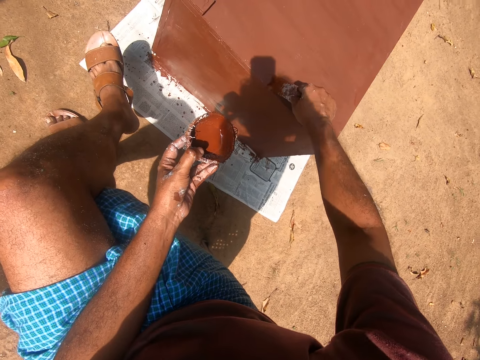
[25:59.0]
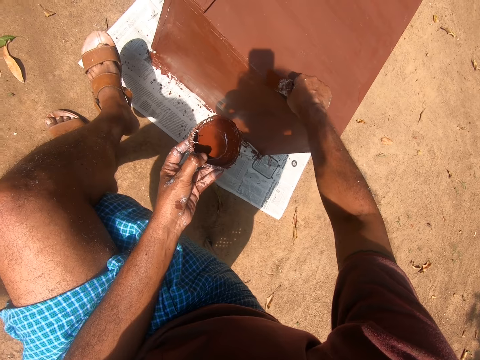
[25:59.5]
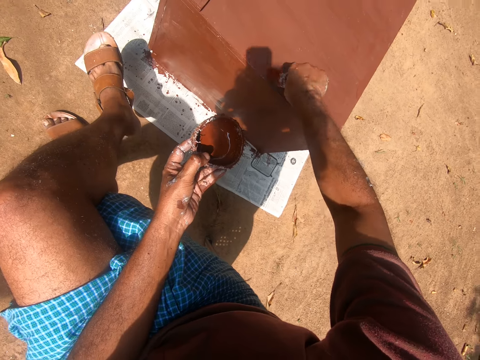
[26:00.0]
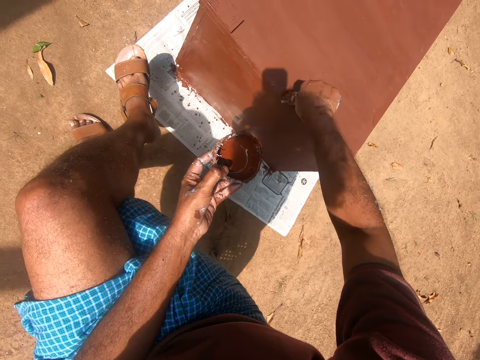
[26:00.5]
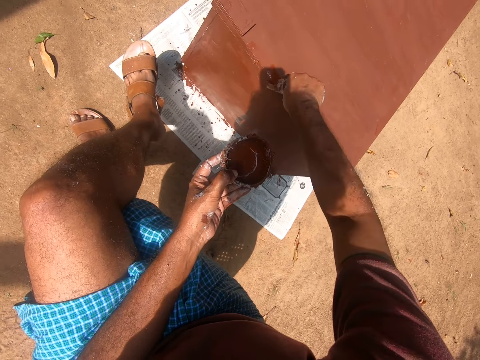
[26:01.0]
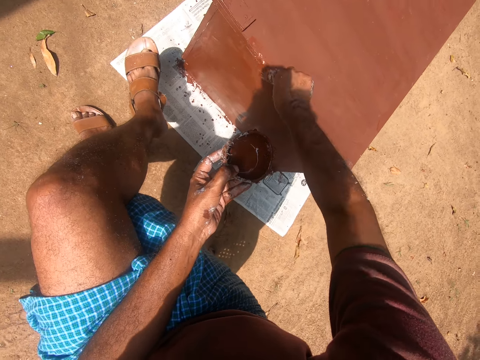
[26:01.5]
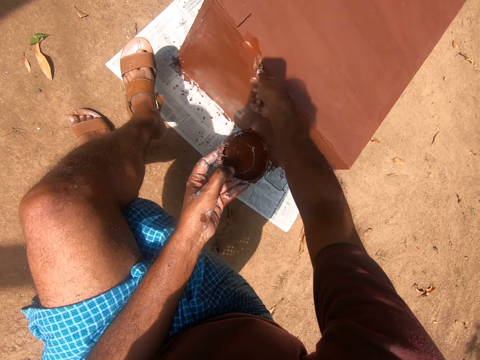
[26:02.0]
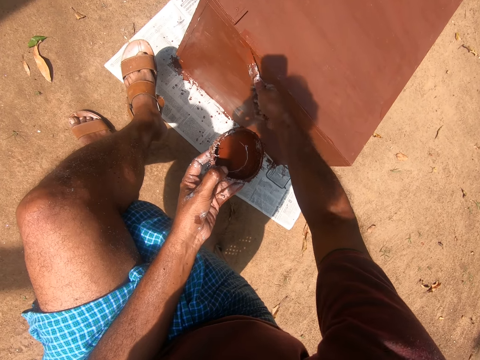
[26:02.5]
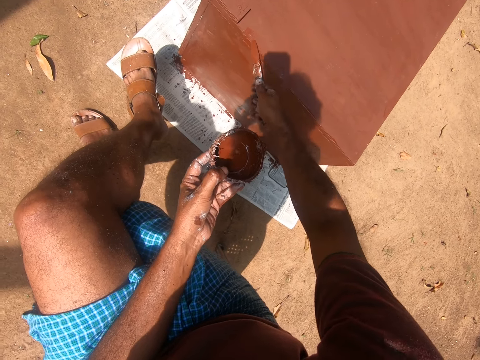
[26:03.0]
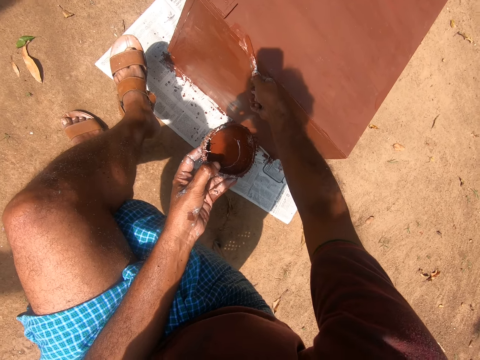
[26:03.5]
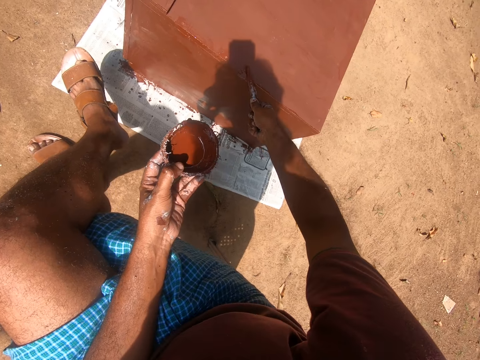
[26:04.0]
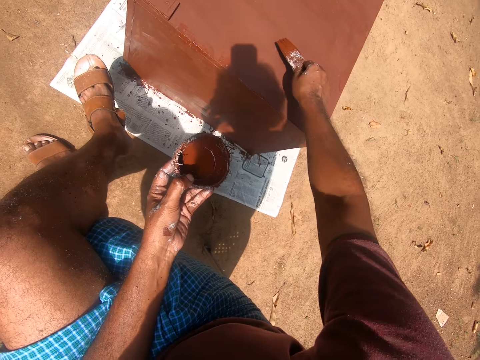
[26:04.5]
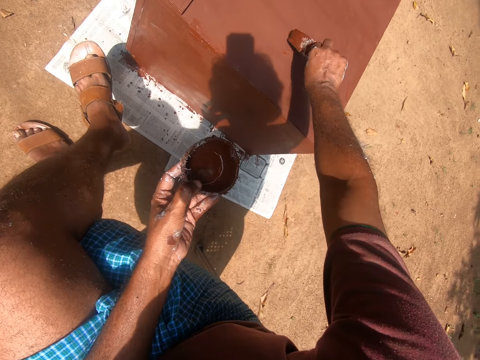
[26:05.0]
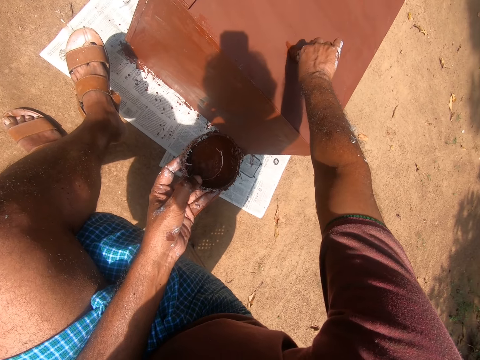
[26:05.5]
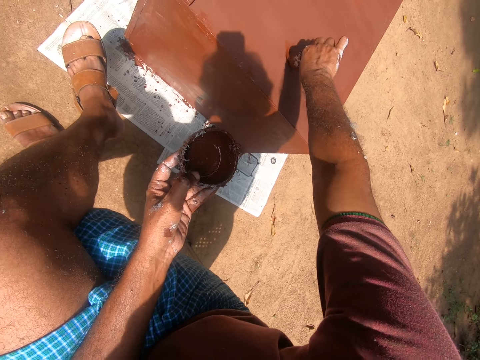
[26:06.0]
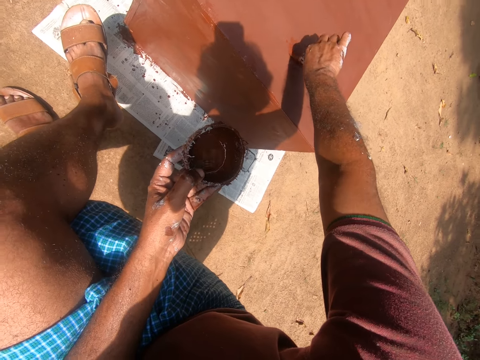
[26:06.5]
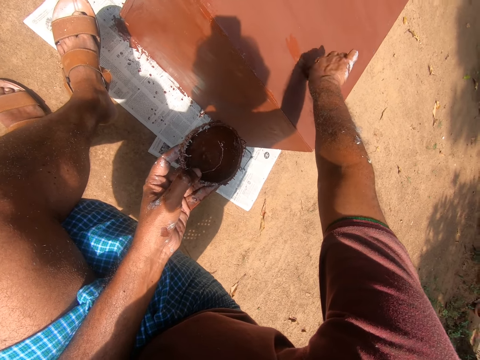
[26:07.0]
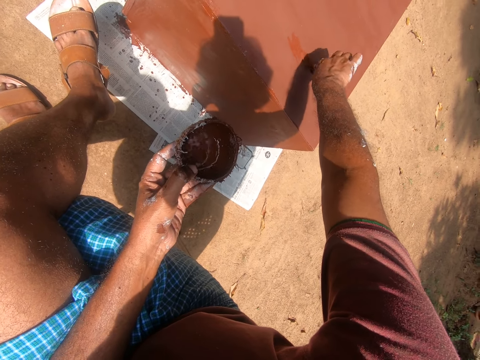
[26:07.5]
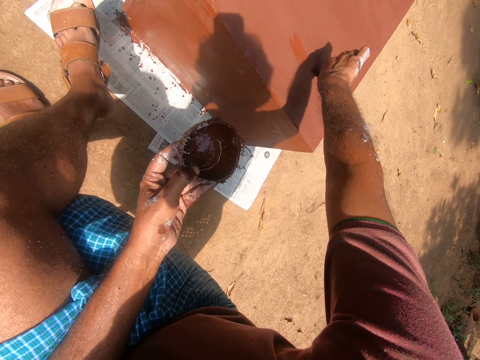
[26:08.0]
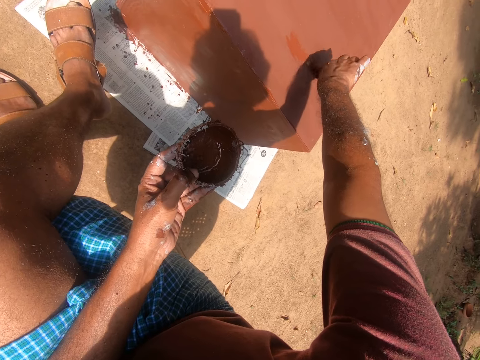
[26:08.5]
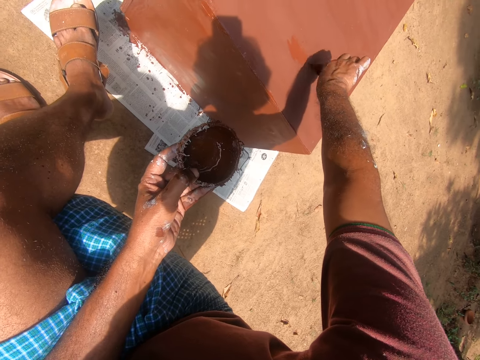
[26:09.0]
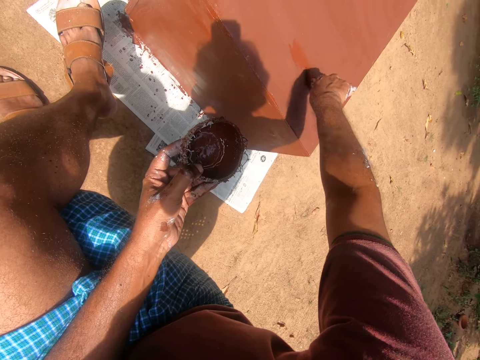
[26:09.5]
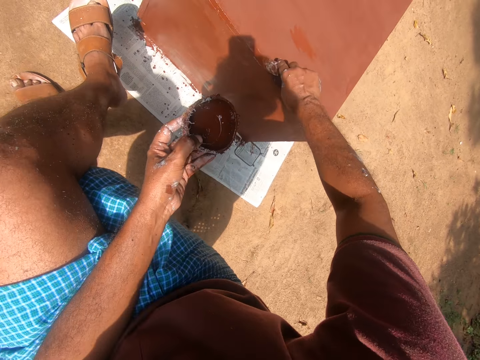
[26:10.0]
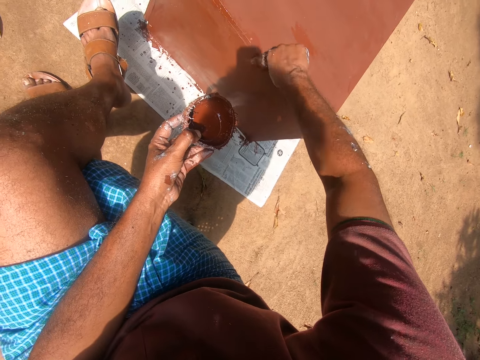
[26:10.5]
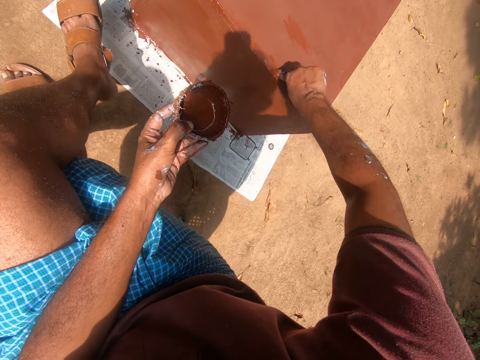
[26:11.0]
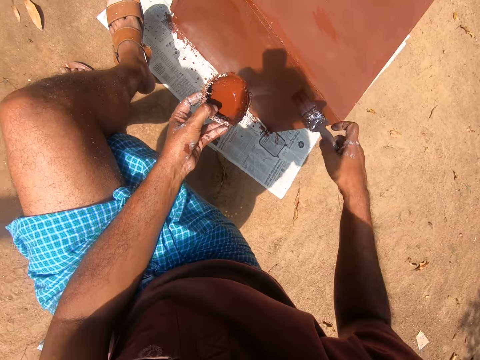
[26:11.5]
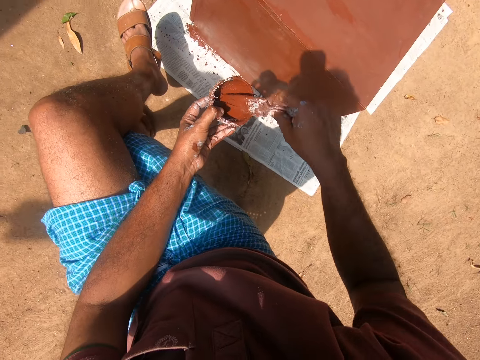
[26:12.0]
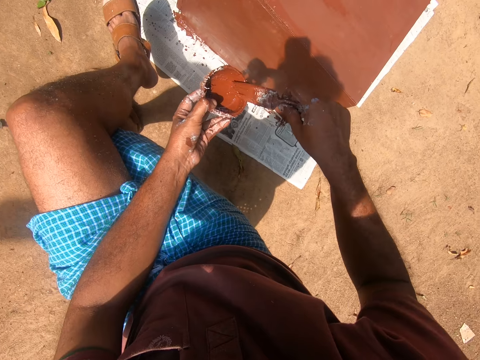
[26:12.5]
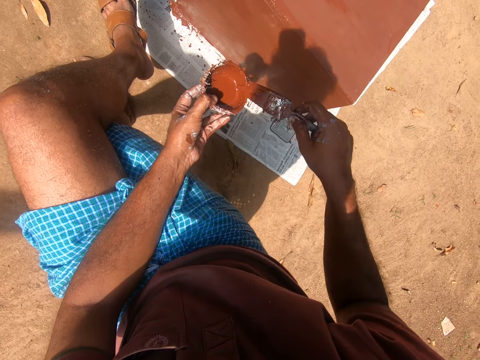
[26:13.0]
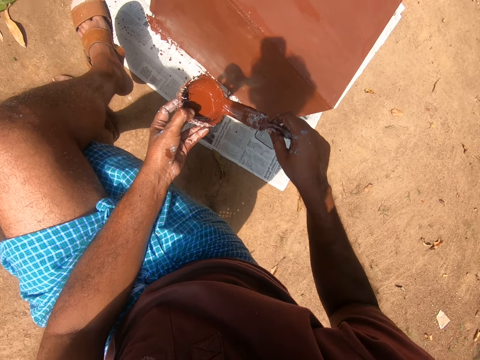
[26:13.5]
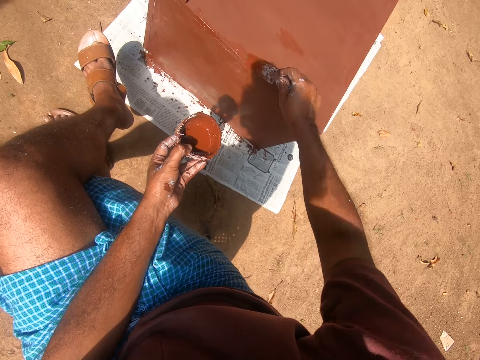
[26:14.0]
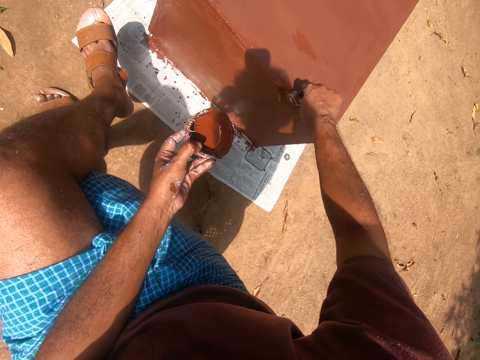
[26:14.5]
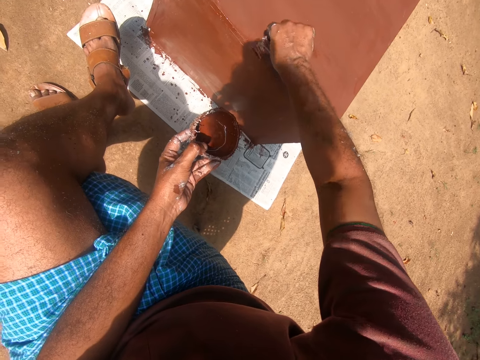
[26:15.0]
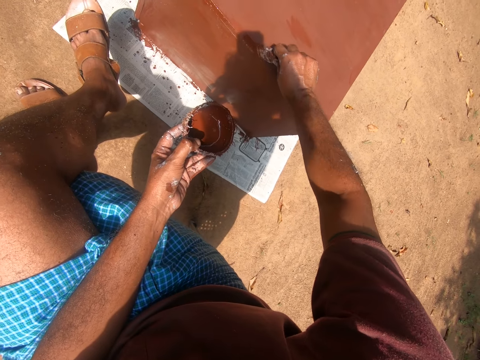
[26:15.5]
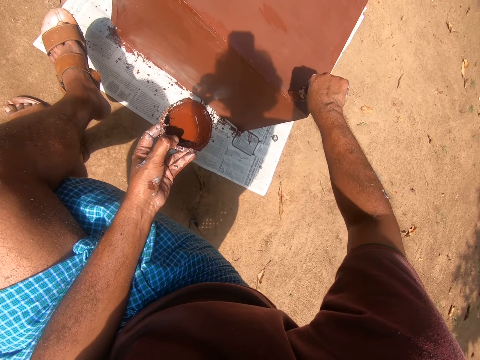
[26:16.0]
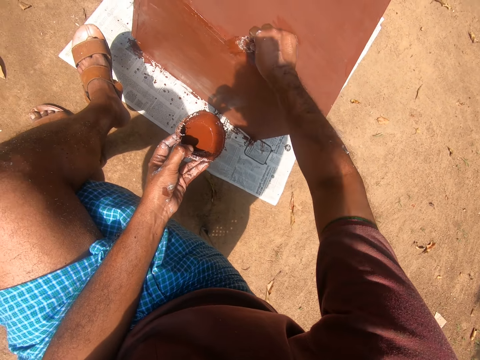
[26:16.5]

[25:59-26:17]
The camera wearer paints the cabinet with the paintbrush in his right hand. He removes the paintbrush from the cabinet. He gets some paint with the paintbrush on his right hand from the paint container in his left hand. He paints the cabinet with the paintbrush in his right hand.

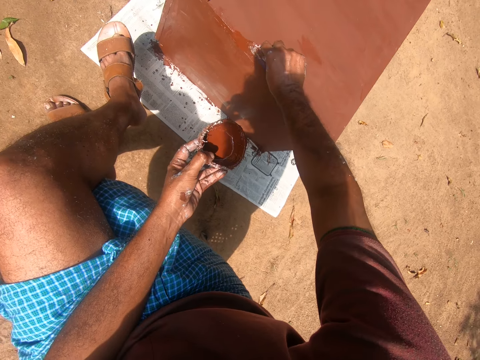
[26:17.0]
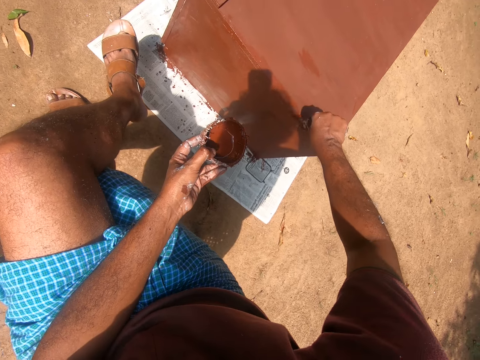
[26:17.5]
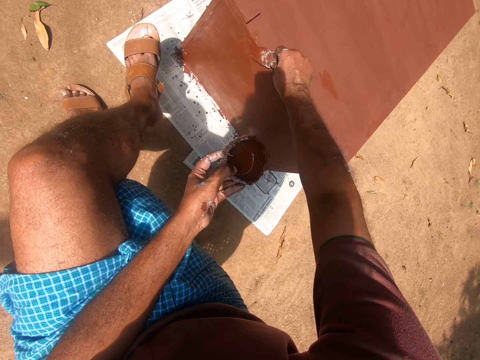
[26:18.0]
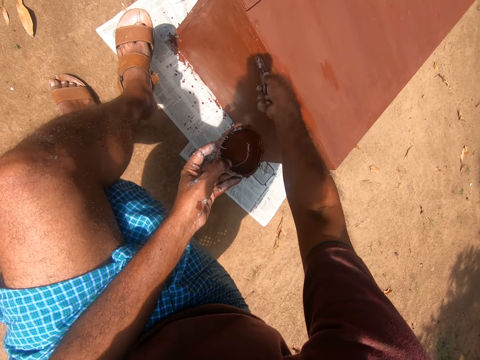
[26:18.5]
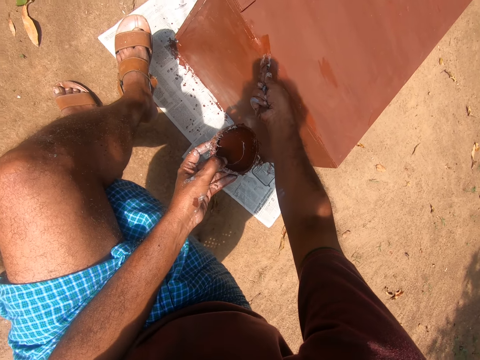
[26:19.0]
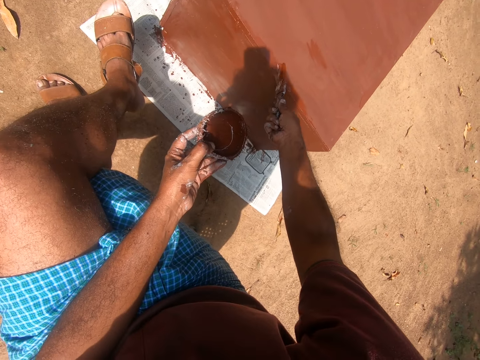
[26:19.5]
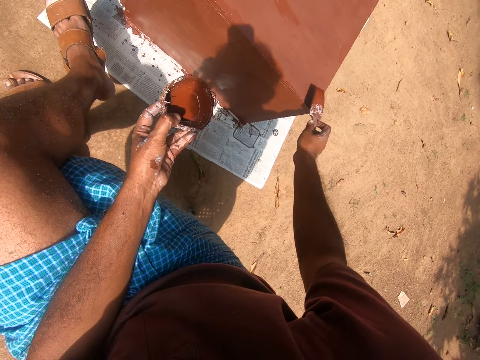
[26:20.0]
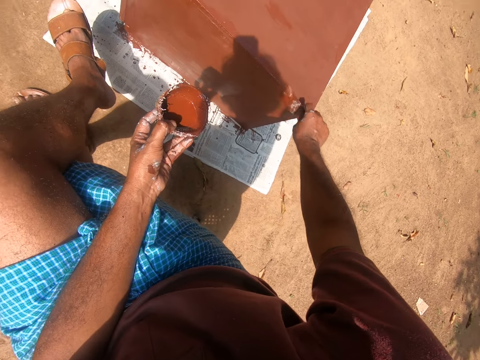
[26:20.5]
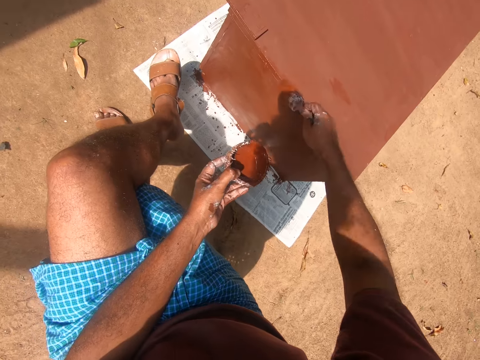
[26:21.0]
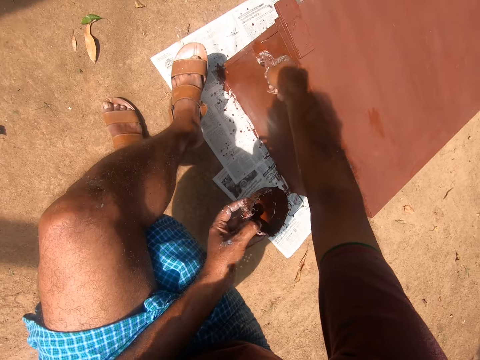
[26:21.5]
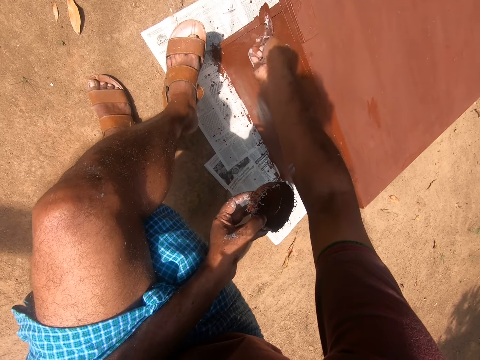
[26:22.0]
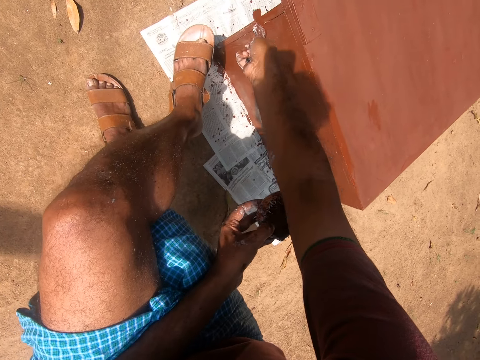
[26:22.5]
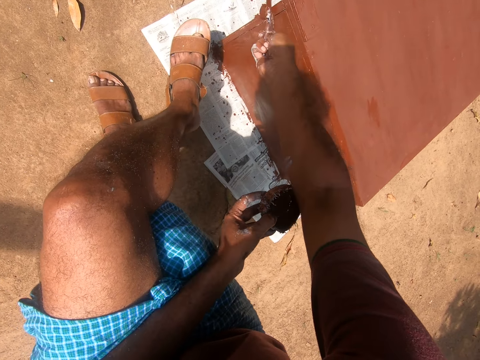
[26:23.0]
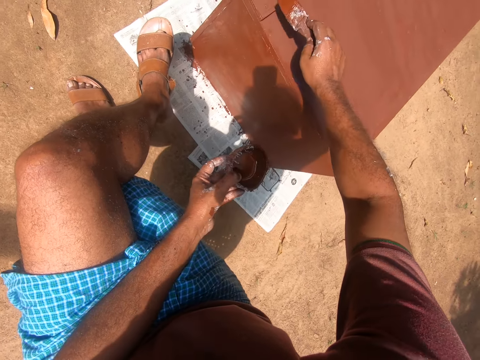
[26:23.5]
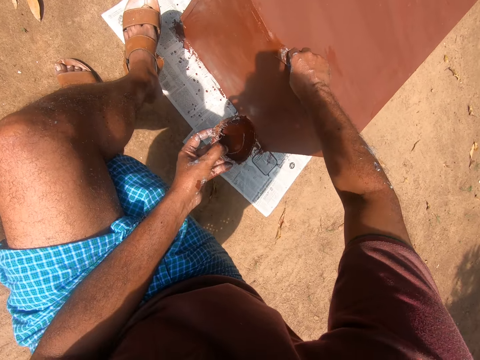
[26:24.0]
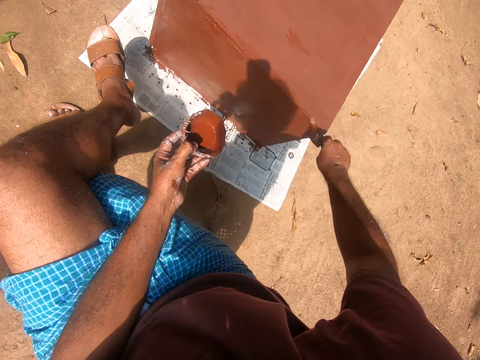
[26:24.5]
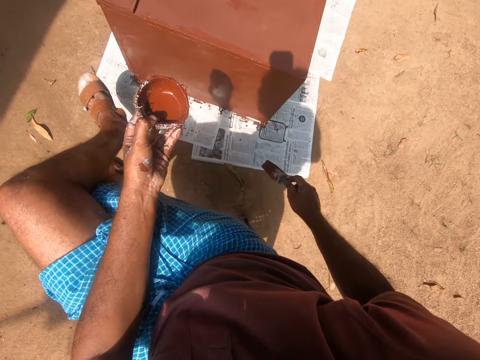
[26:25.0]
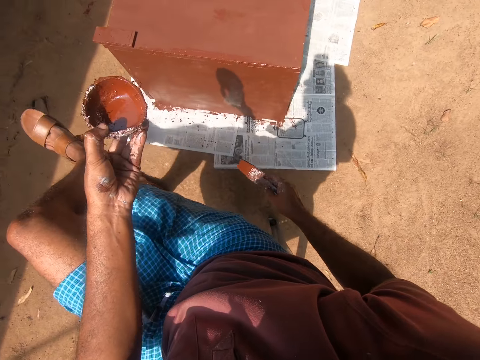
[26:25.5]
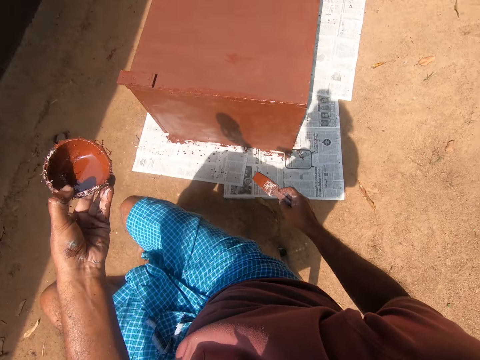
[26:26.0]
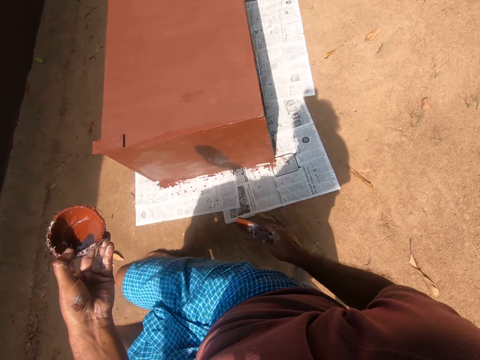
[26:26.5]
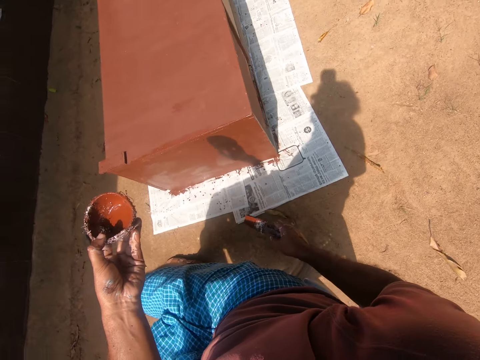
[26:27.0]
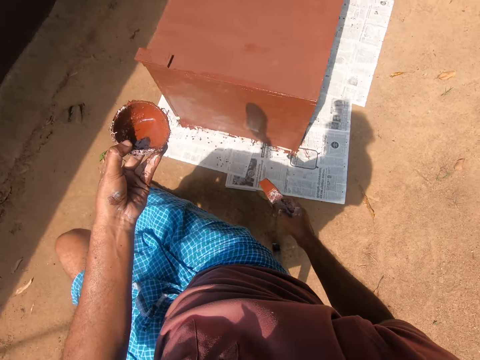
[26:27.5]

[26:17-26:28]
The camera wearer removes the paintbrush from the cabinet. He removes his left leg from his right leg. He stares at the cabinet.
